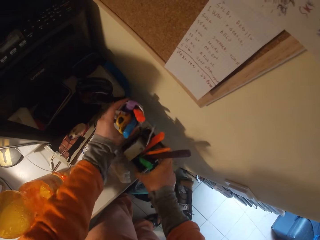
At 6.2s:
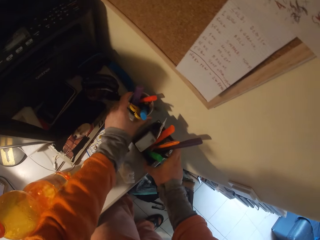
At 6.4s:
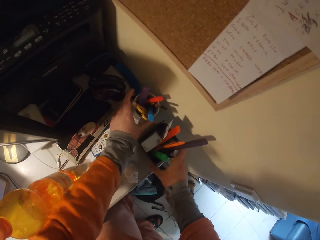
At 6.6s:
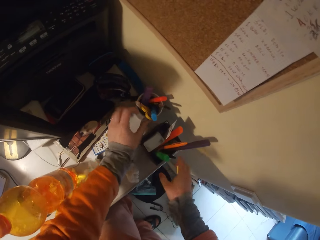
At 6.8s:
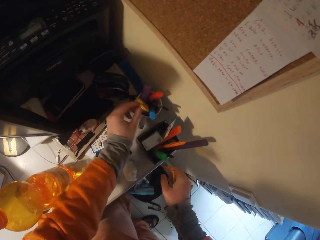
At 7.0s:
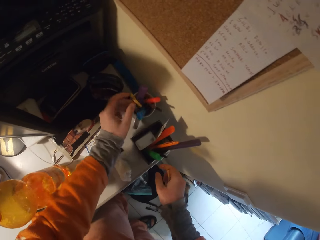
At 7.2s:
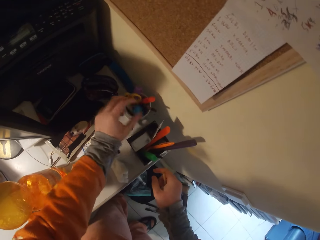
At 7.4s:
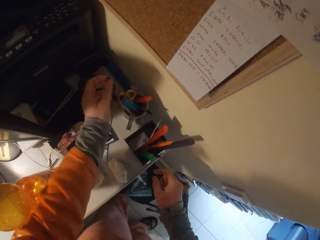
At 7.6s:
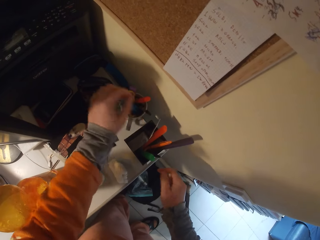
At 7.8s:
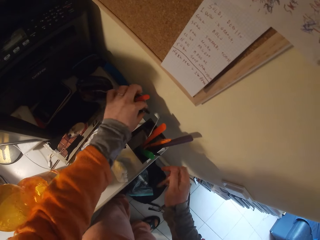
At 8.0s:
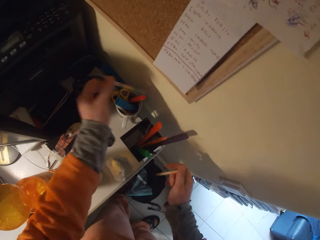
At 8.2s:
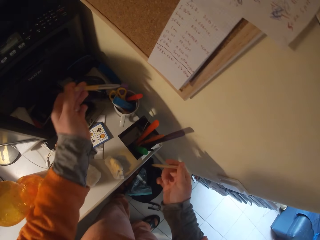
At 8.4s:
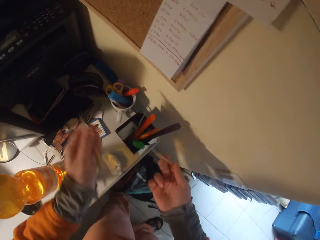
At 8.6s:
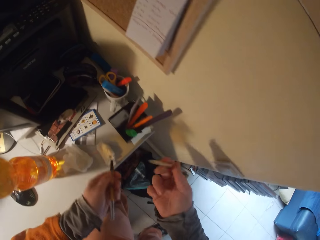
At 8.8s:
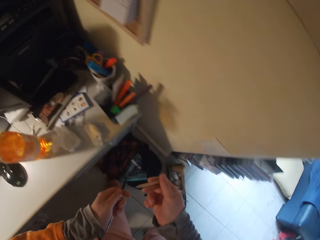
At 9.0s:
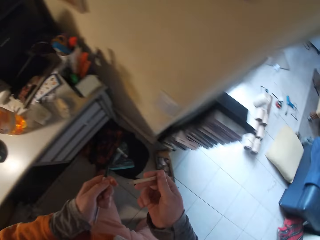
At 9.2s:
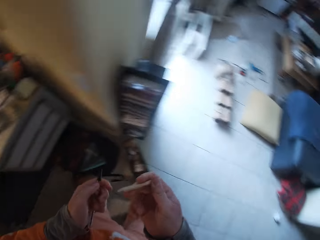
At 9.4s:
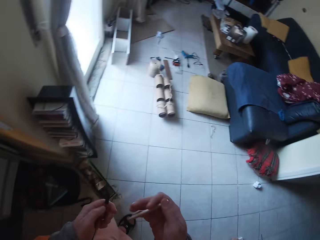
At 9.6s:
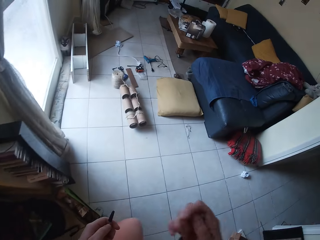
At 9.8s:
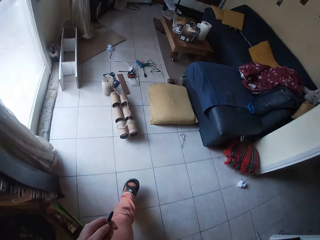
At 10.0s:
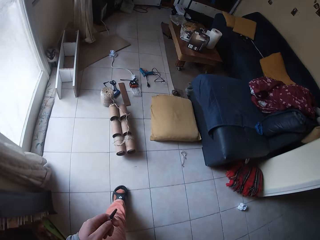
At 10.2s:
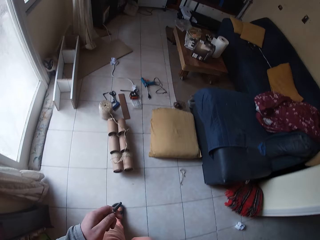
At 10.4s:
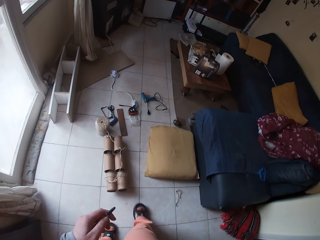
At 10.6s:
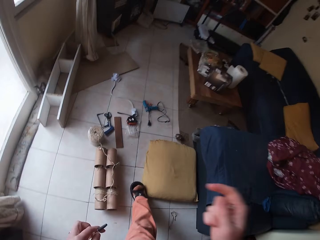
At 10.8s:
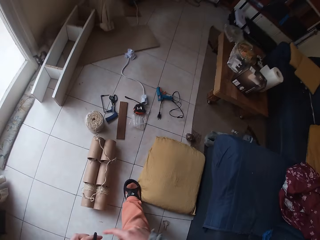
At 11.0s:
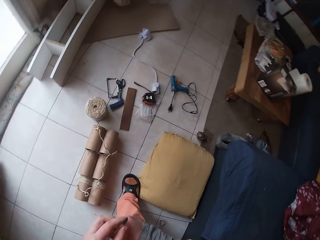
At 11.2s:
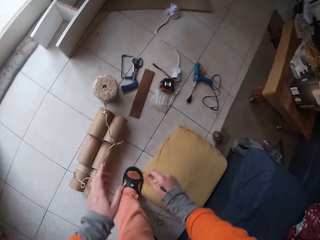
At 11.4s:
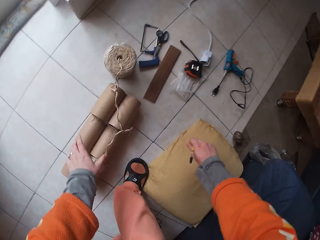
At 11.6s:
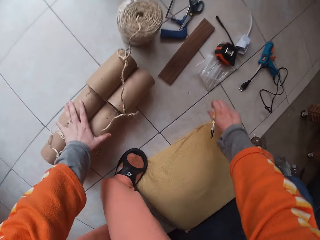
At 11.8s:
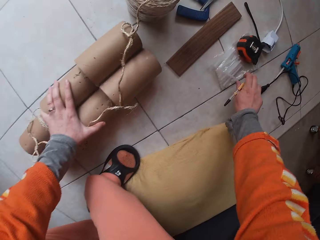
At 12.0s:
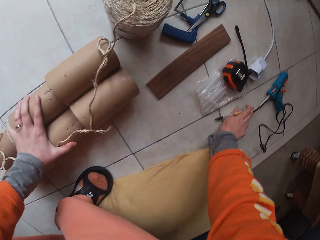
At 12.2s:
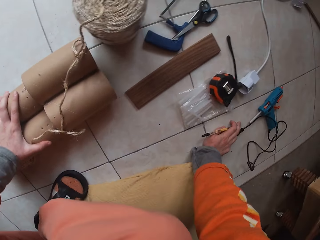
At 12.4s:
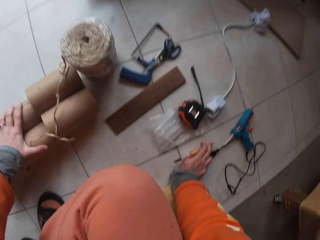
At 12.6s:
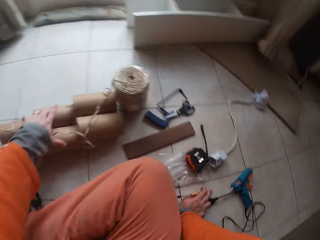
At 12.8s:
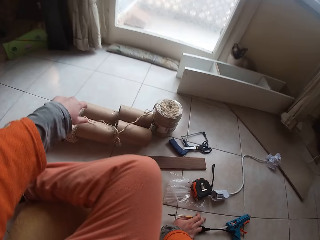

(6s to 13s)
The camera wearer grabs a mug with tools on the table with her left hand. She drops the mug with tools on the table with her left hand. She moves the tins. She touches the scissors in the mug on the table with her left hand. She touches a marker in the mug on the table with her left hand. She picks up a pencil in the mug on the table with her left hand. She walks in the house. She passes the pencil from her left hand to her right hand. She sits down on a pillow.

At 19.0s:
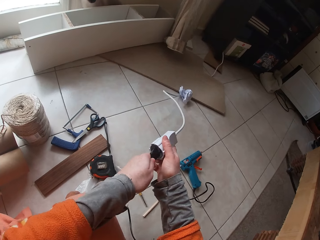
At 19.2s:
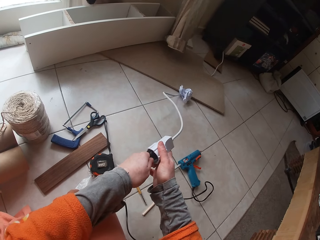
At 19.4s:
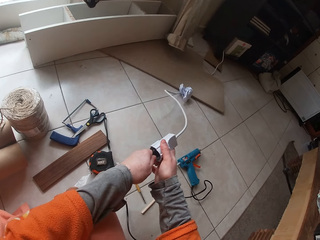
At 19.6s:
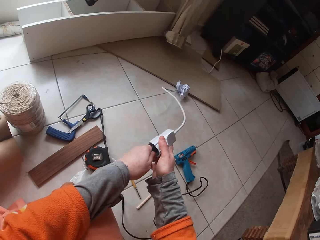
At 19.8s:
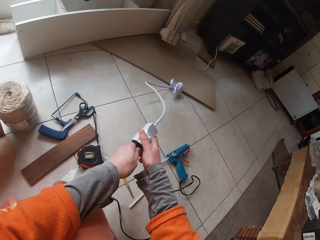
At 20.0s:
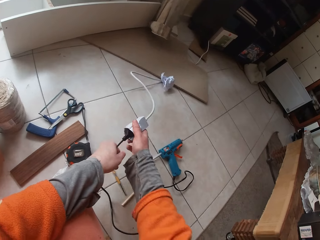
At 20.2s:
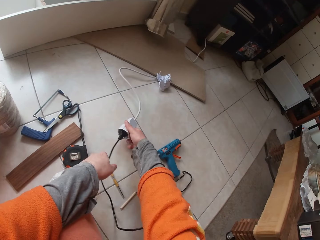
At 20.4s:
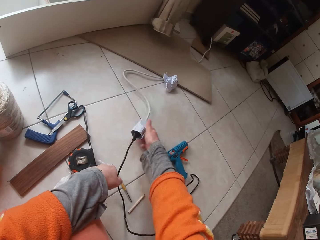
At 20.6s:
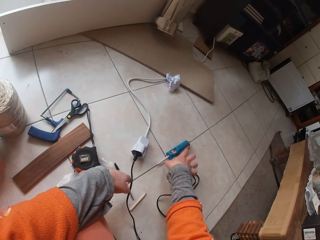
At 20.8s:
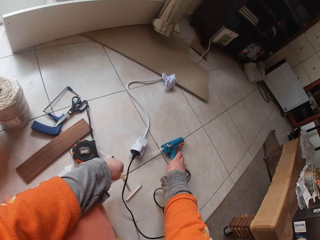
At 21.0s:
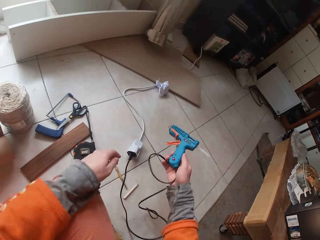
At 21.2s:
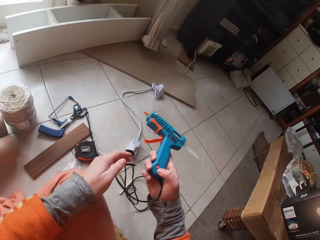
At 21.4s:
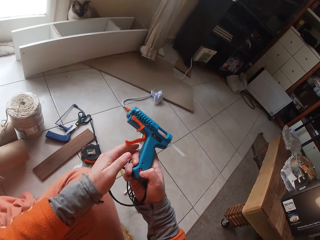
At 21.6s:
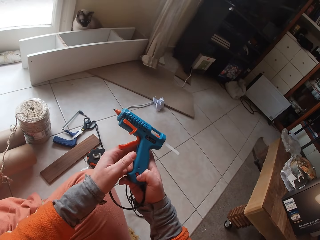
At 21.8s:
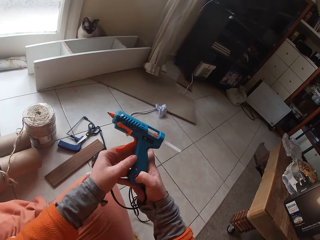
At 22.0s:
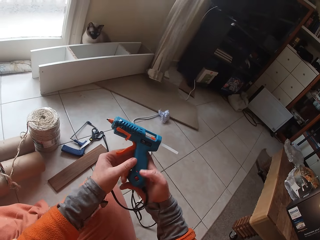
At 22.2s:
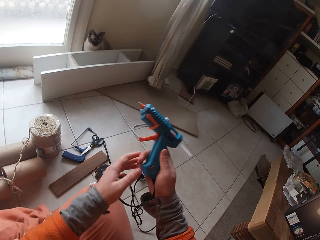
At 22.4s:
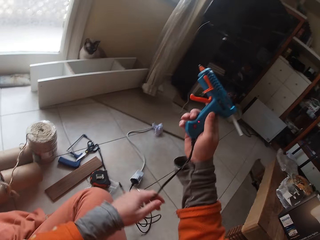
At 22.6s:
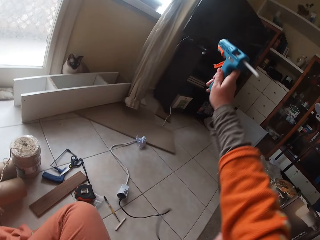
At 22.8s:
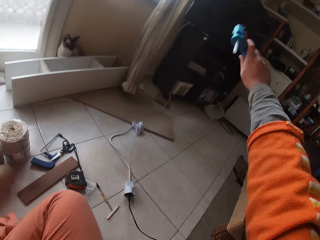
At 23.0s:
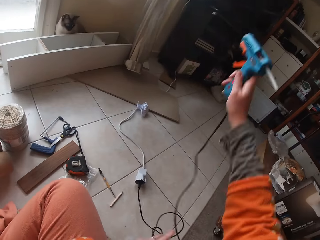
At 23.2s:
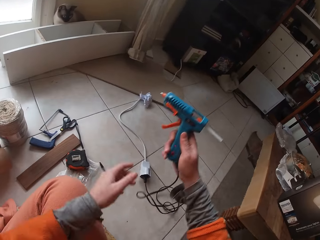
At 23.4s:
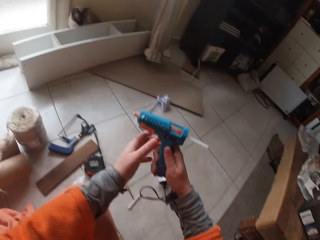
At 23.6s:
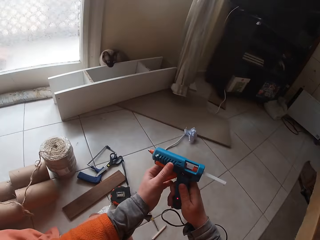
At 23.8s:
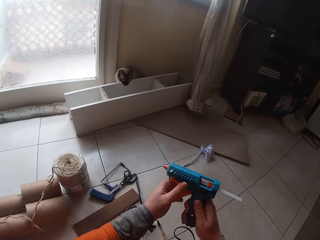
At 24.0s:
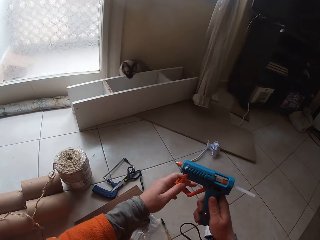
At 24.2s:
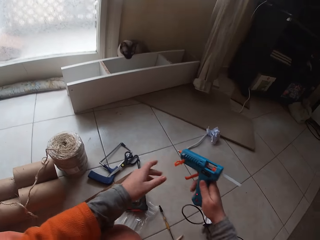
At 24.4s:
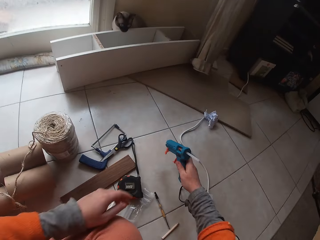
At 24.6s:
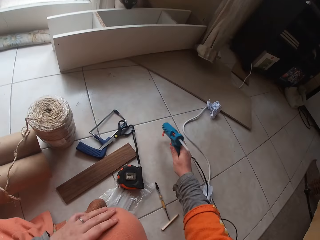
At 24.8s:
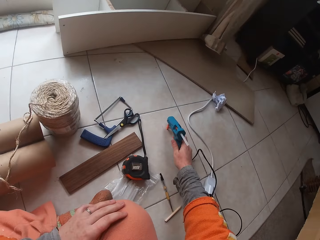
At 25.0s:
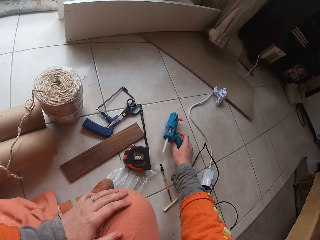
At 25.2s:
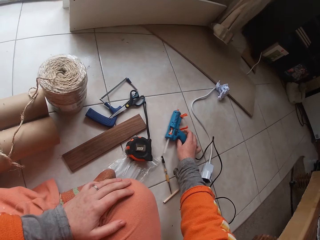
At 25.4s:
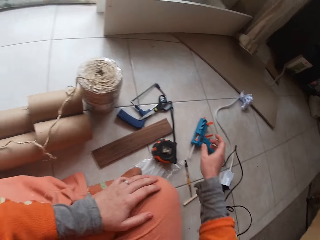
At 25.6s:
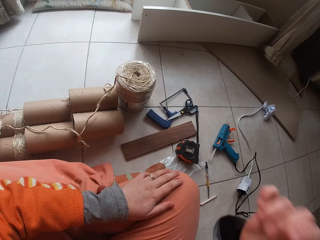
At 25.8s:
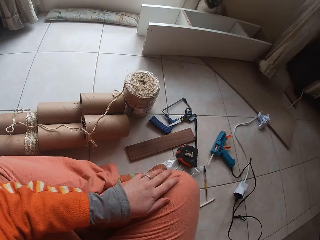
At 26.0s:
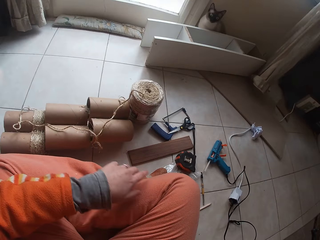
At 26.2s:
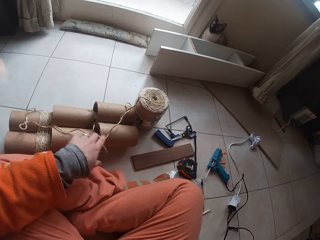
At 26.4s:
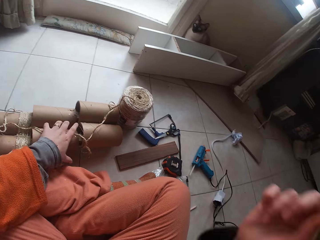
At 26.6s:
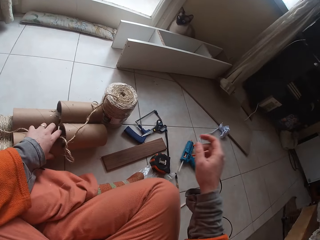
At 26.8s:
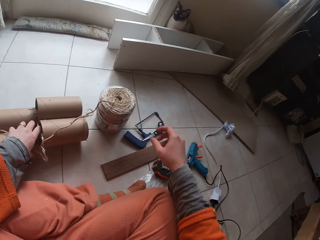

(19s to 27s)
The camera wearer drops the cable extension on the floor with her right hand. She picks up the glue gun on the floor with her right hand. She examines the glue gun in both hands. She stretches the cable of the glue gun in her right hand. She examines the glue gun in both hands again. She hits the gun in her right hand on the floor. She places the glue gun on the floor. She adjusts her head camera with her right hand. She pushes a cardboard craft tube on the floor with her left hand.

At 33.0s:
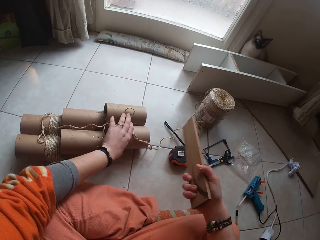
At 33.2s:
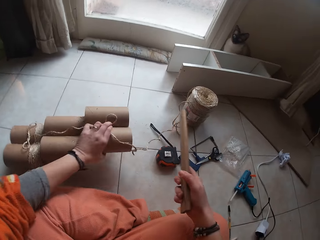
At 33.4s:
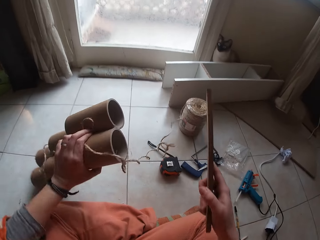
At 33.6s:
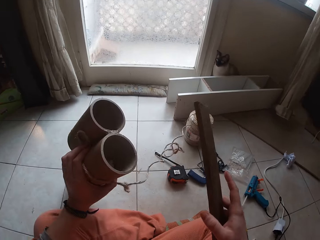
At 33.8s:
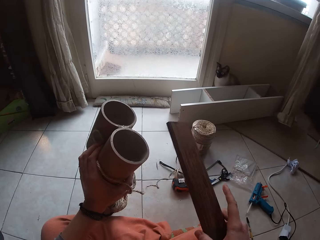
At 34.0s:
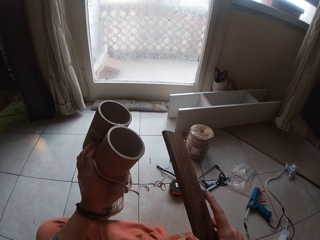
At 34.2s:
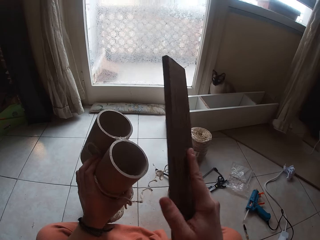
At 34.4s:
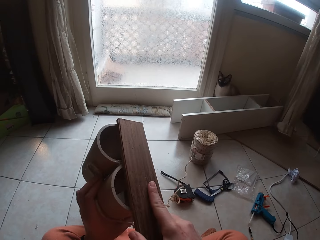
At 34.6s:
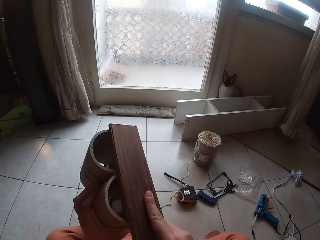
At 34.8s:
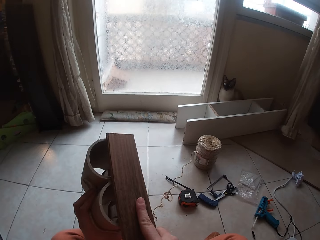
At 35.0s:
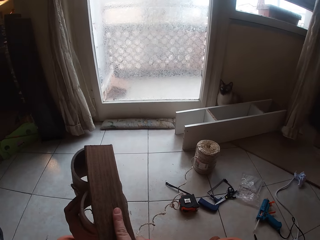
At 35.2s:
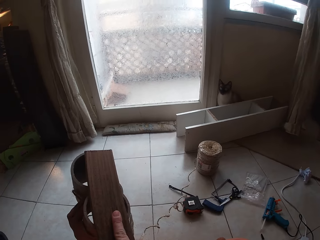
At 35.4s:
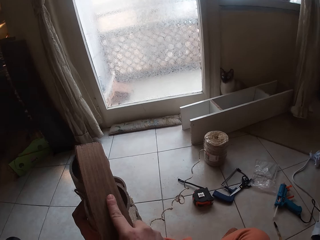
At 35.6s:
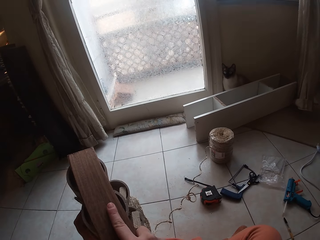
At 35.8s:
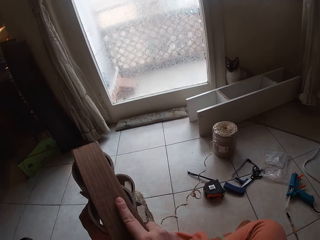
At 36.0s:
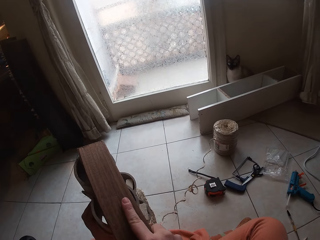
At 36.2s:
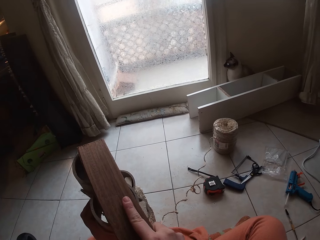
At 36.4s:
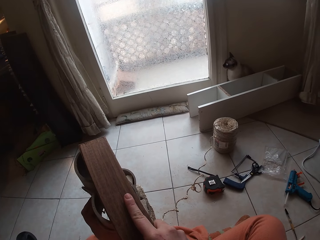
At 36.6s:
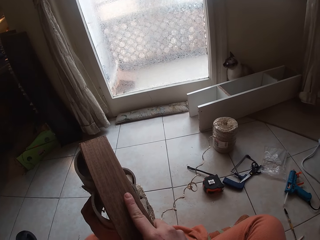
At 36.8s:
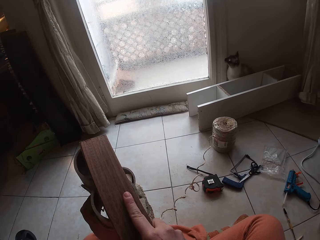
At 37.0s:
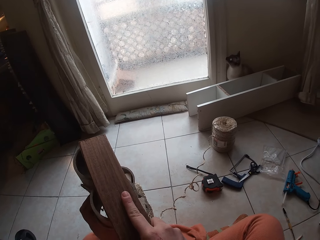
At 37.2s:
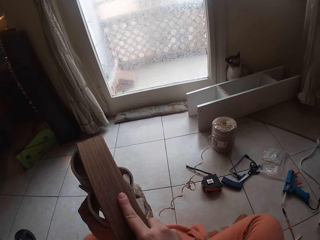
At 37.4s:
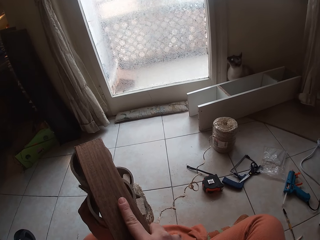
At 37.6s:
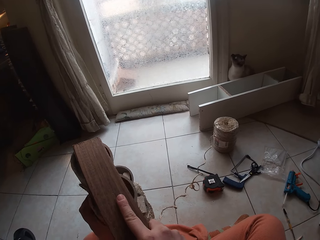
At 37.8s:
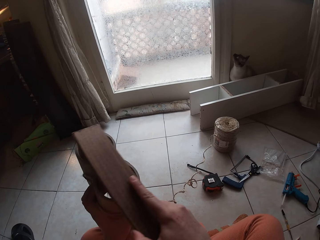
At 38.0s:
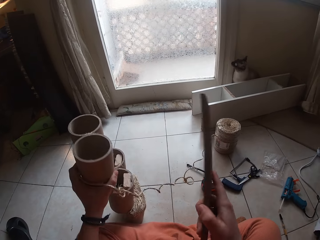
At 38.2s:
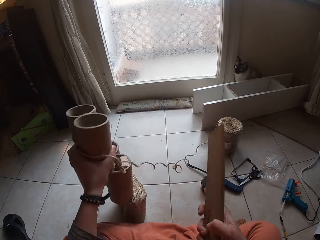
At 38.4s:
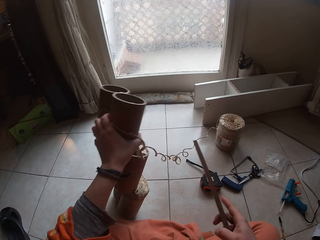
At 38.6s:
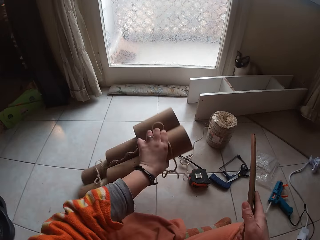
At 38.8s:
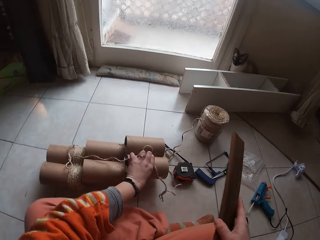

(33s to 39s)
The camera wearer picks up the wood. She picks up the cardboard craft tube on the floor with her left hand. She places the plank in her right hand on the cardboard craft tube in her left hand. She removes the wood from the tubes.
